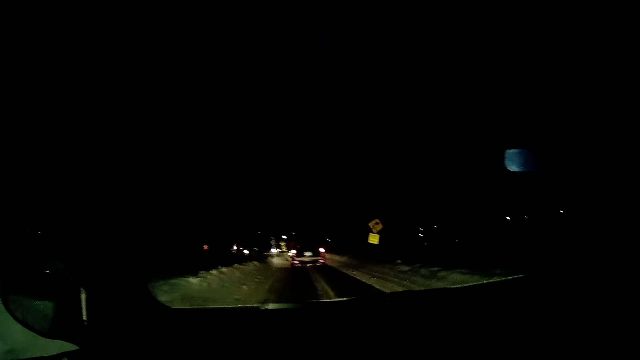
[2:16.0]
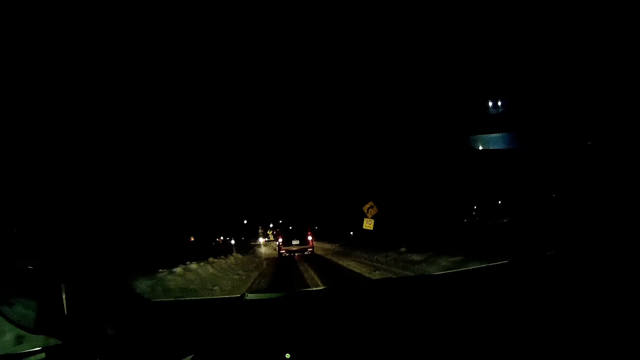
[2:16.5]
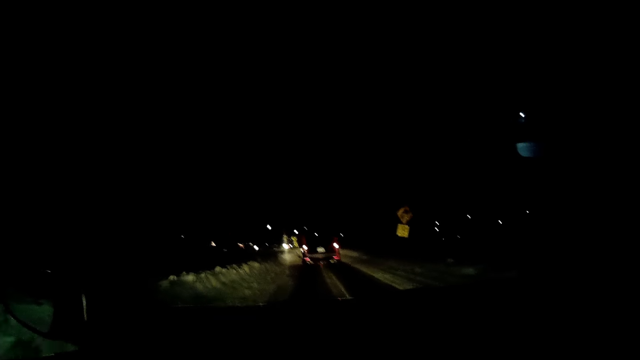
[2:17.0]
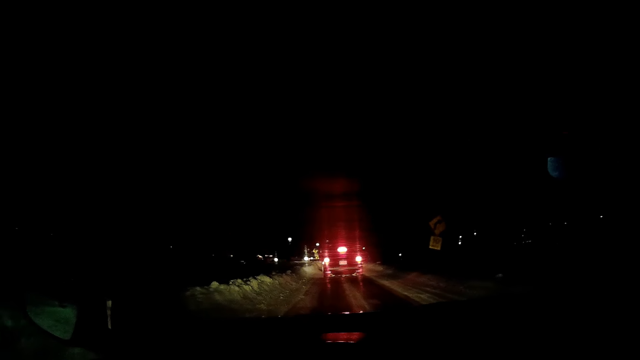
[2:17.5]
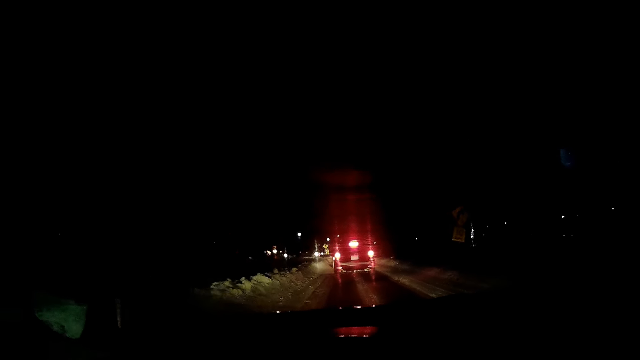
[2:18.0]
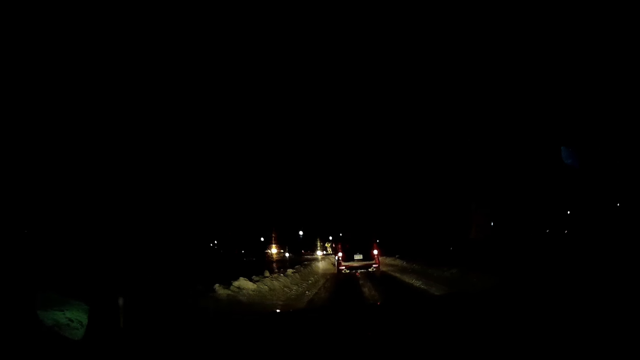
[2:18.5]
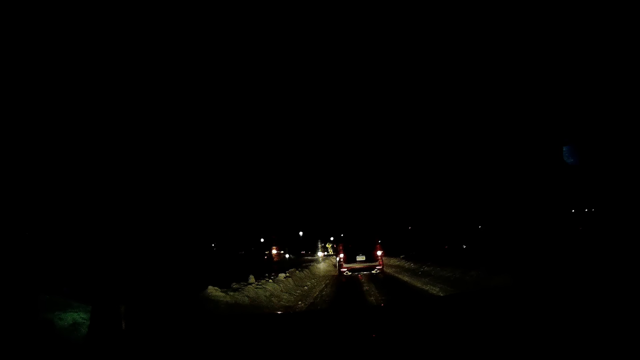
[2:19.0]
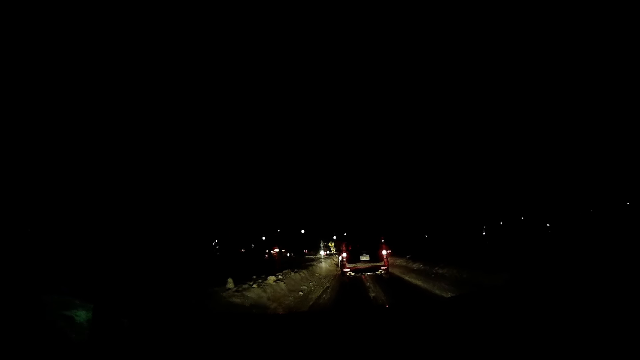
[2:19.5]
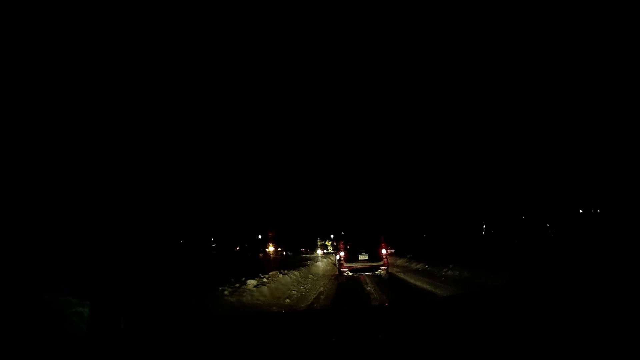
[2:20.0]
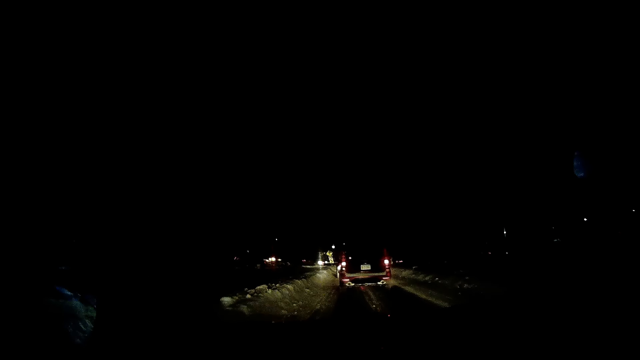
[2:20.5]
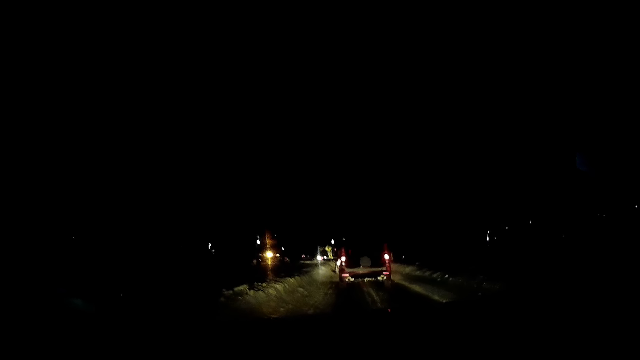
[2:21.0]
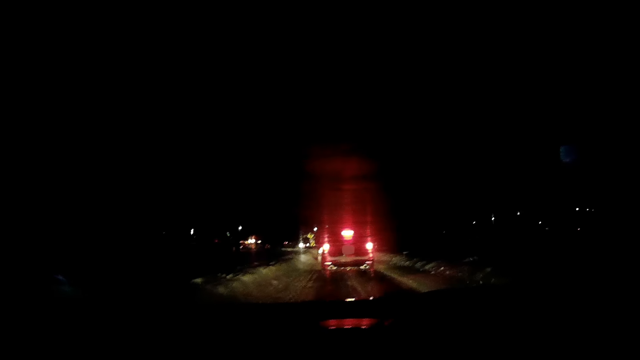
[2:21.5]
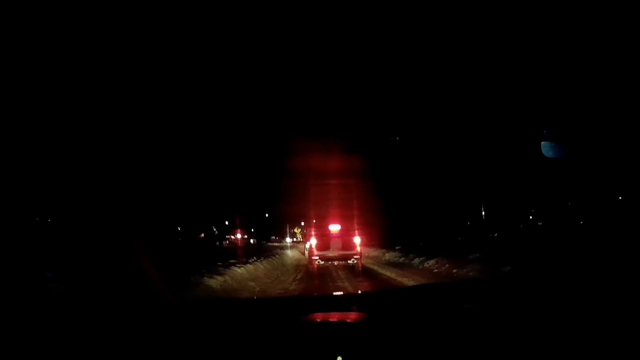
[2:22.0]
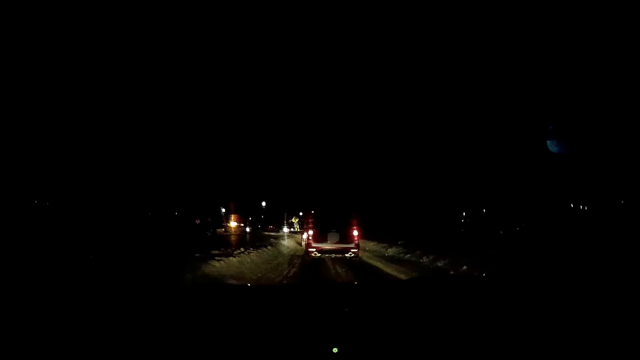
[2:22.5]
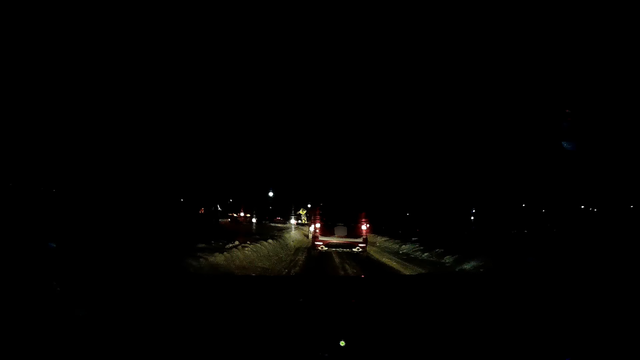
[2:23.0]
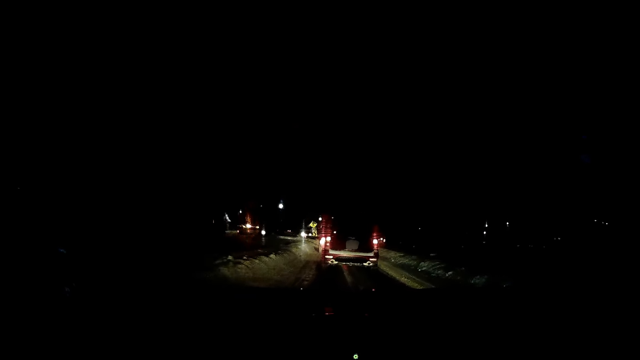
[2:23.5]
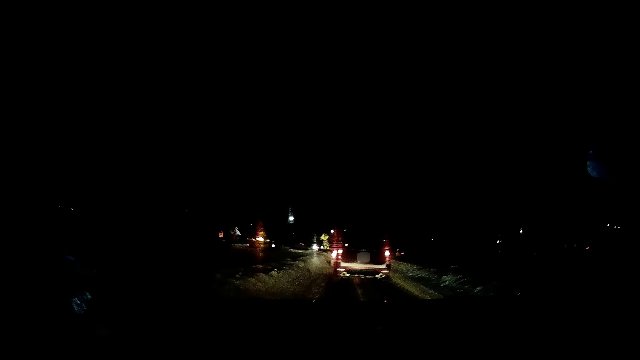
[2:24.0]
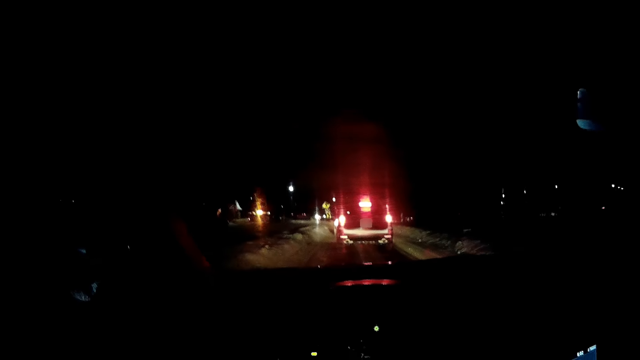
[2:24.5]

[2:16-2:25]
The camera wearer slows the car. They drive the car slow.

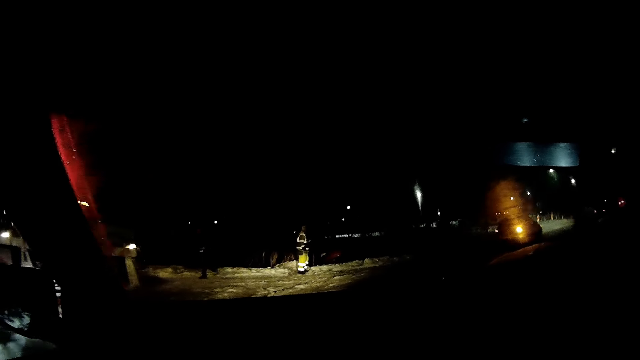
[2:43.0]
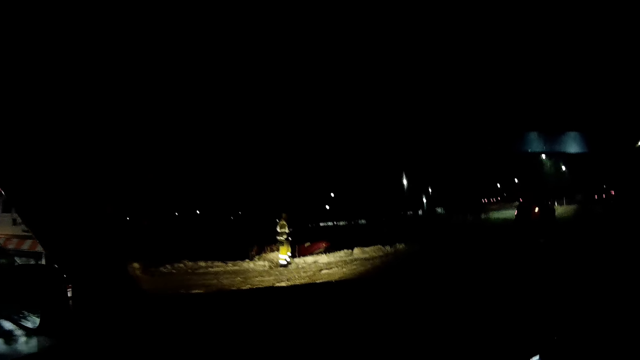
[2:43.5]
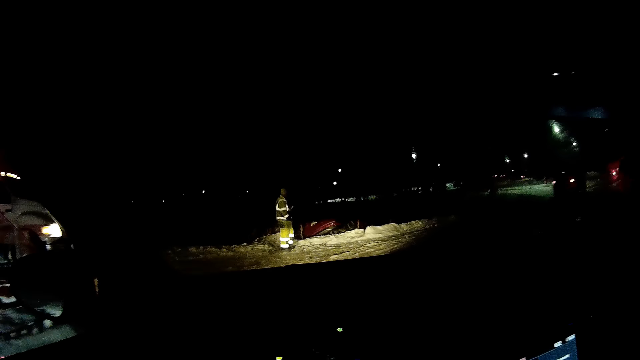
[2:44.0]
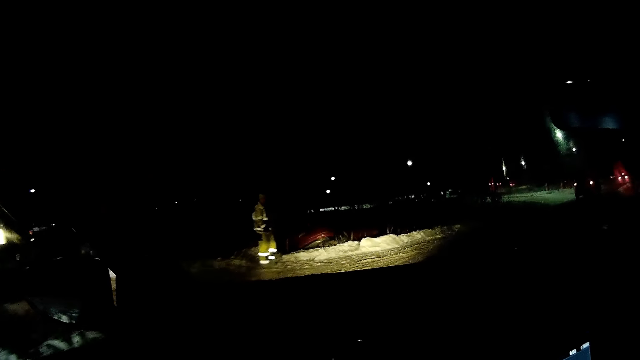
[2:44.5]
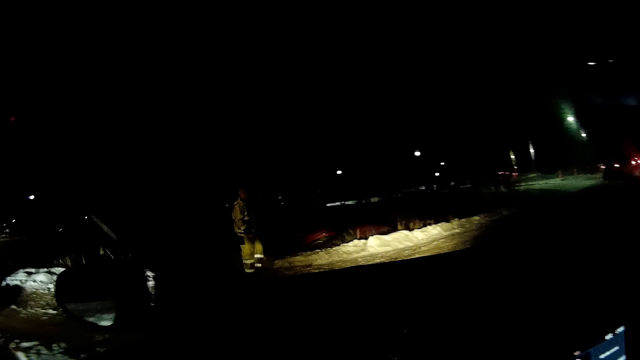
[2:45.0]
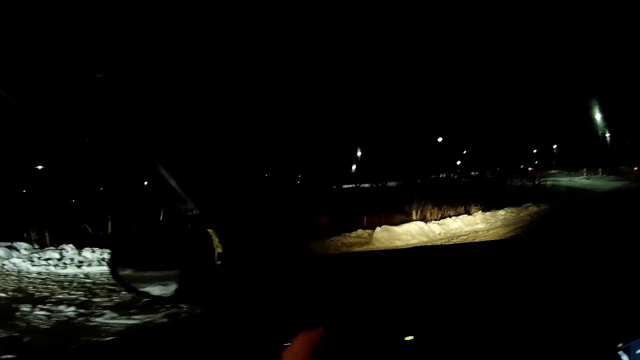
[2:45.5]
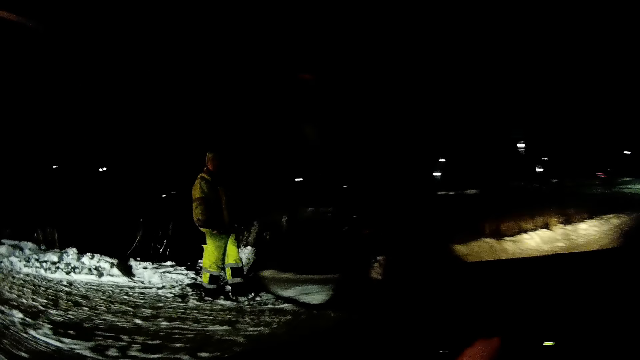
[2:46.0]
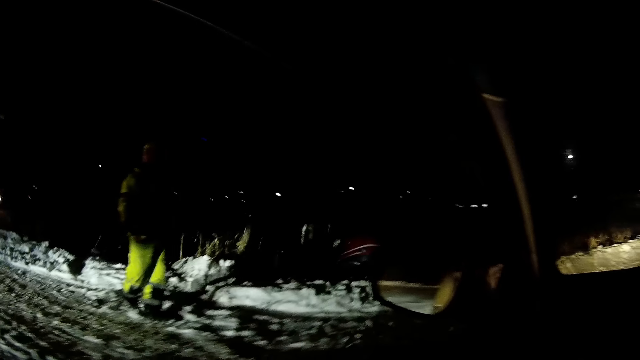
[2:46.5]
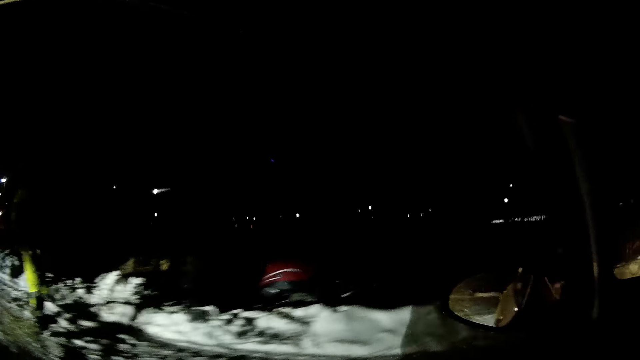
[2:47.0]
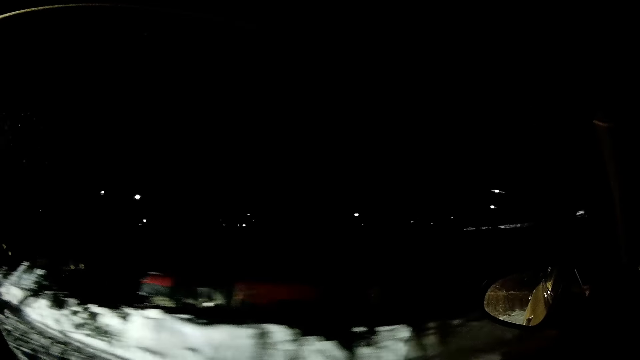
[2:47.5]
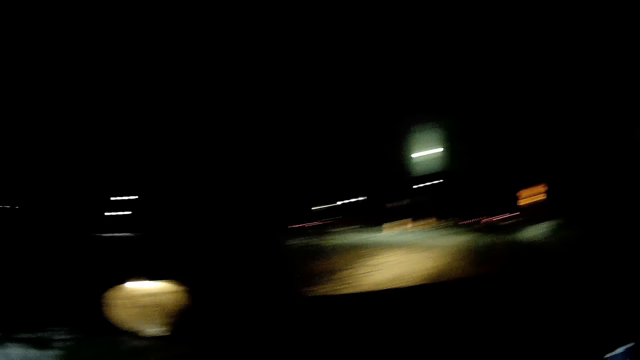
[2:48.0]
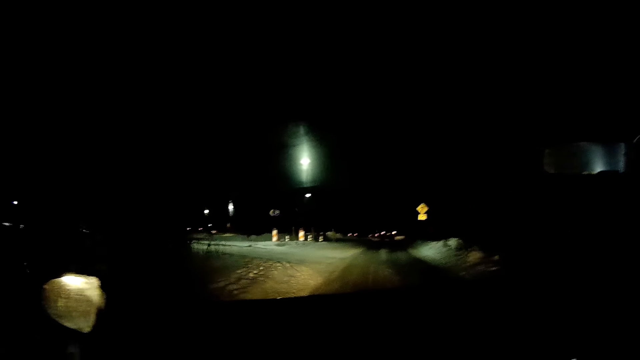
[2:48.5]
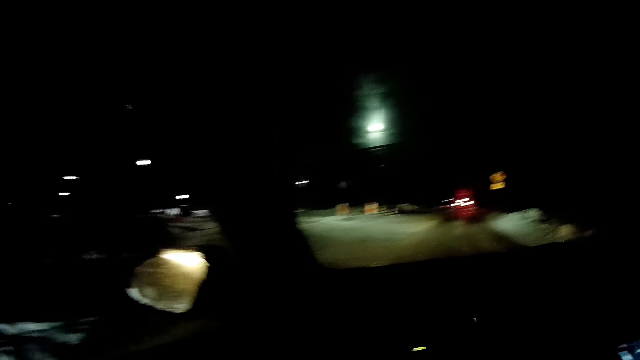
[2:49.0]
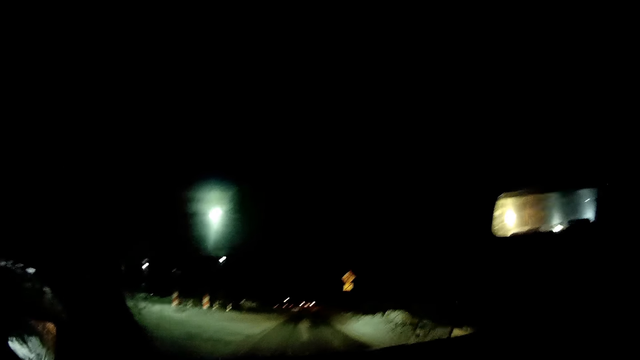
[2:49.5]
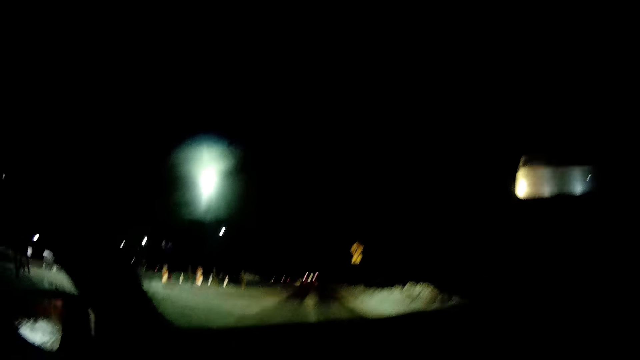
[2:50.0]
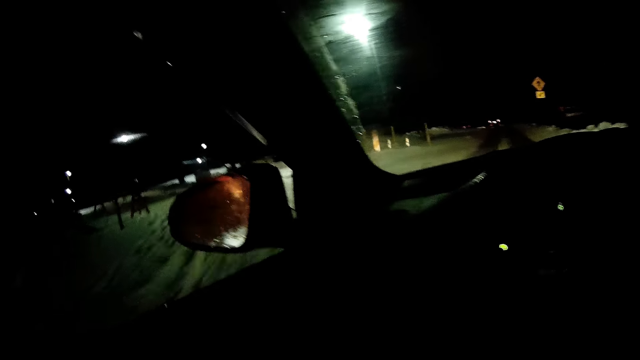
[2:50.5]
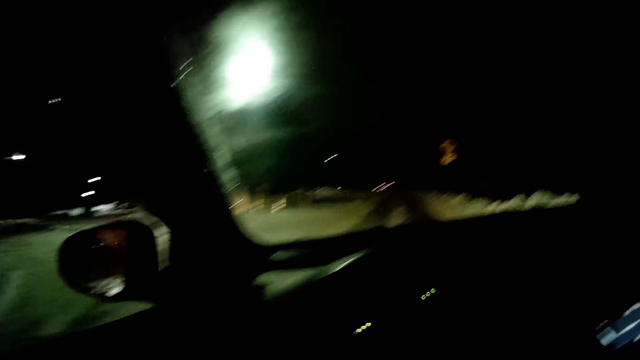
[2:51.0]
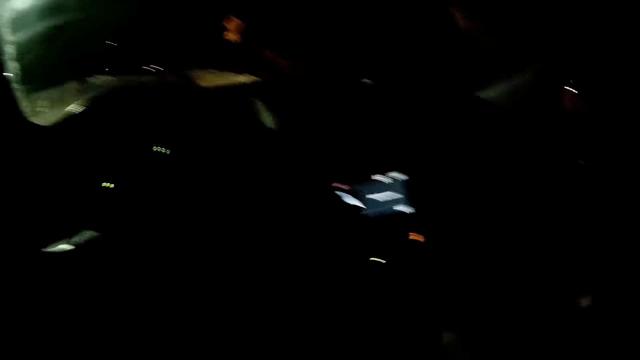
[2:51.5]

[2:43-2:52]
The camera wearer looks outside. They drive past a man. They slow the car.
